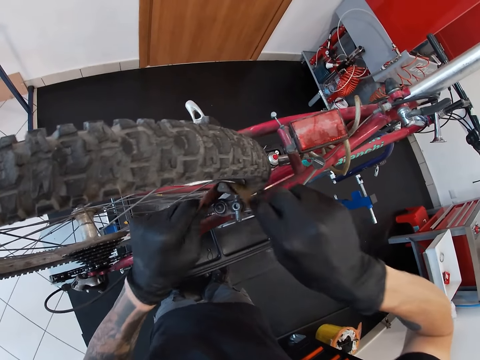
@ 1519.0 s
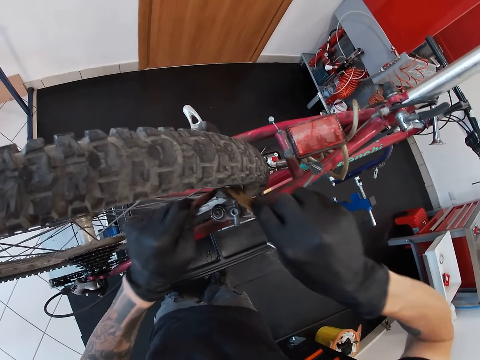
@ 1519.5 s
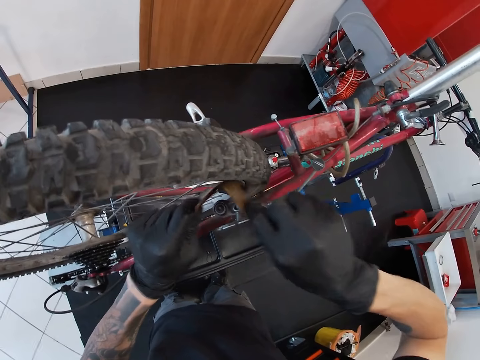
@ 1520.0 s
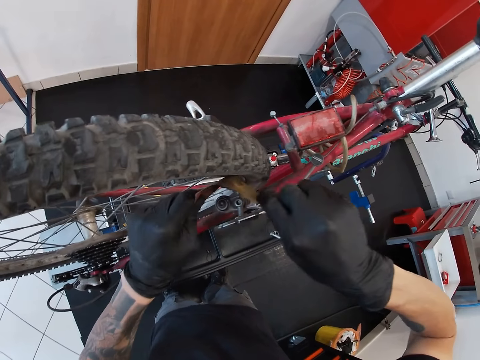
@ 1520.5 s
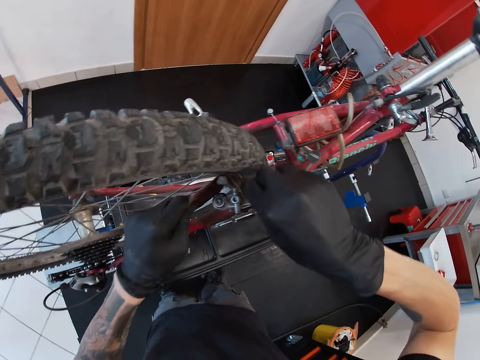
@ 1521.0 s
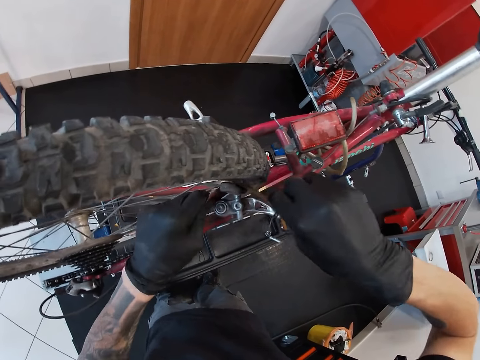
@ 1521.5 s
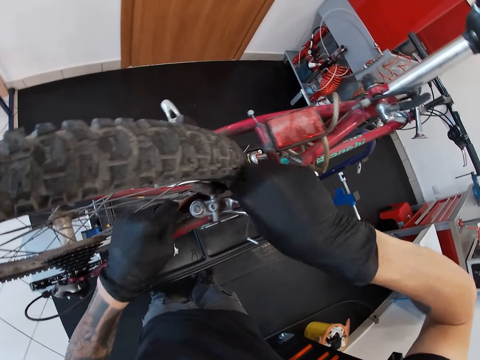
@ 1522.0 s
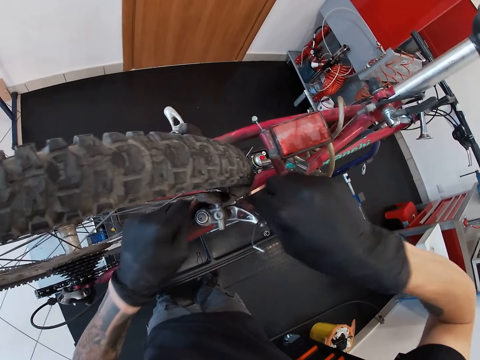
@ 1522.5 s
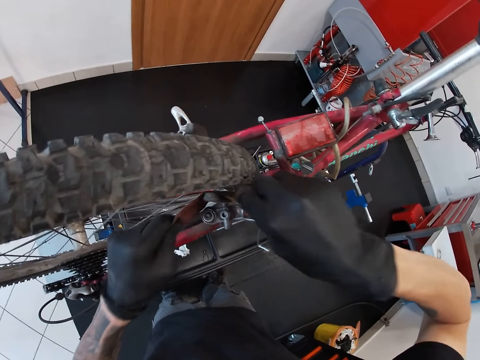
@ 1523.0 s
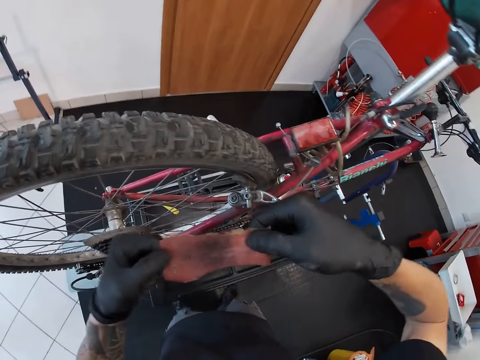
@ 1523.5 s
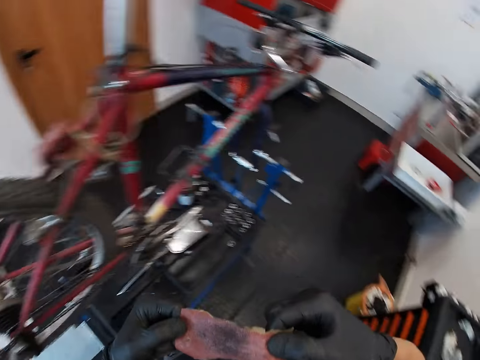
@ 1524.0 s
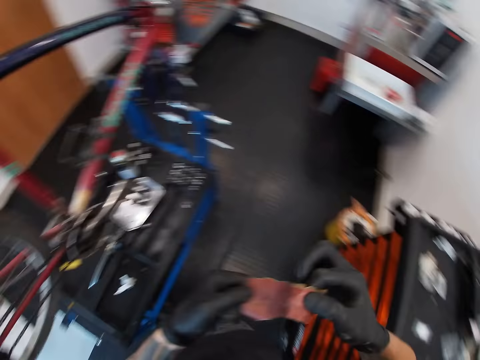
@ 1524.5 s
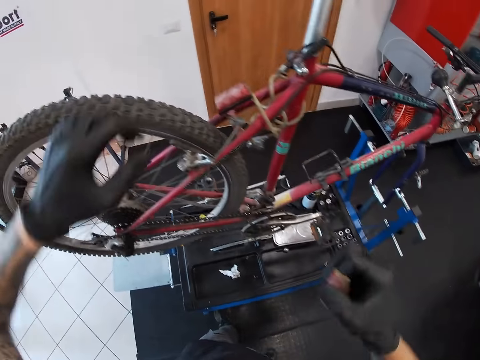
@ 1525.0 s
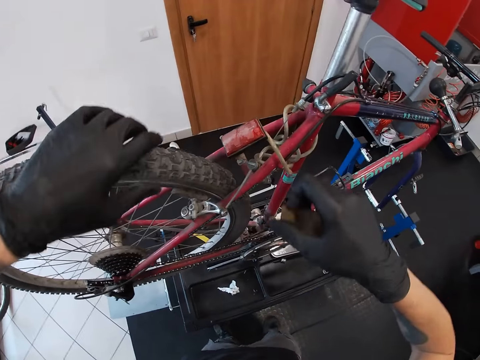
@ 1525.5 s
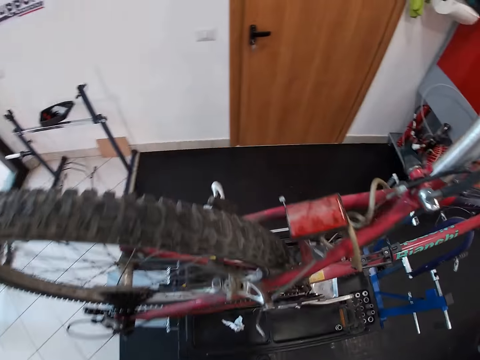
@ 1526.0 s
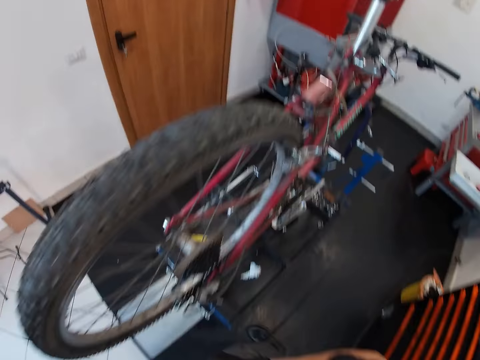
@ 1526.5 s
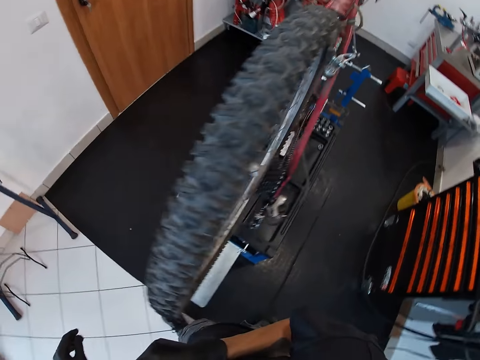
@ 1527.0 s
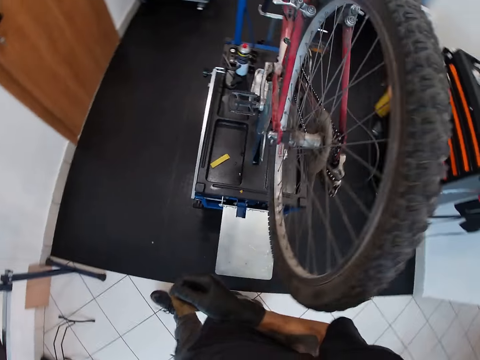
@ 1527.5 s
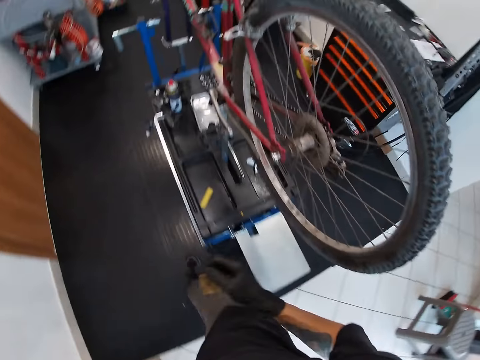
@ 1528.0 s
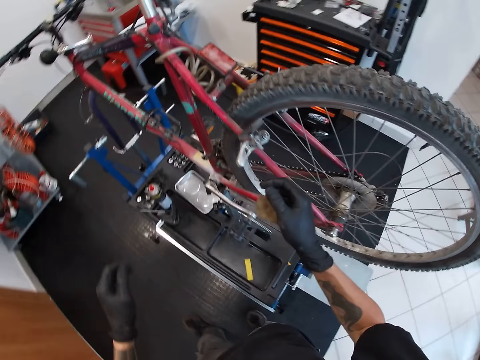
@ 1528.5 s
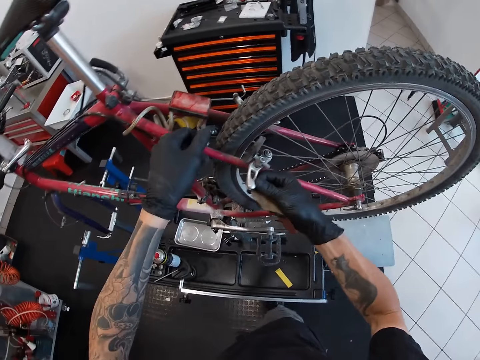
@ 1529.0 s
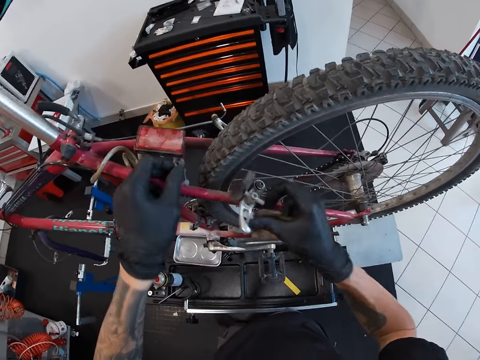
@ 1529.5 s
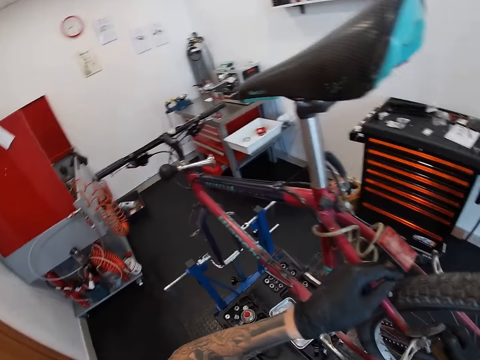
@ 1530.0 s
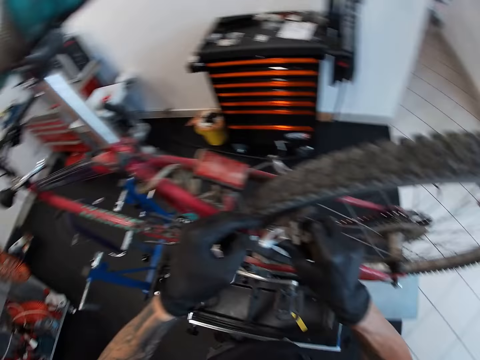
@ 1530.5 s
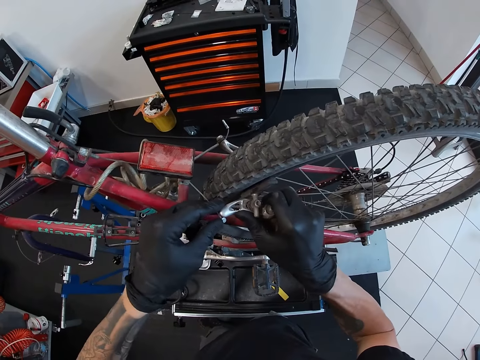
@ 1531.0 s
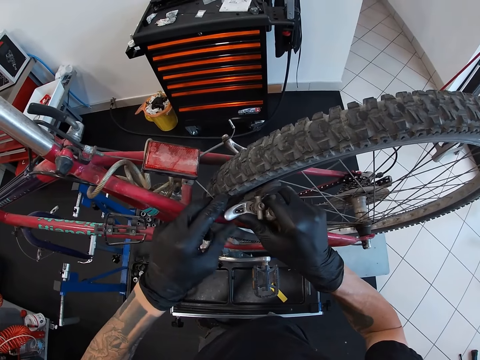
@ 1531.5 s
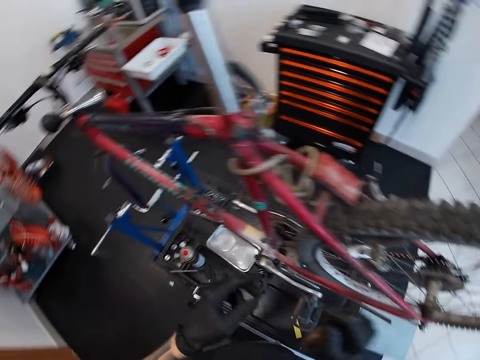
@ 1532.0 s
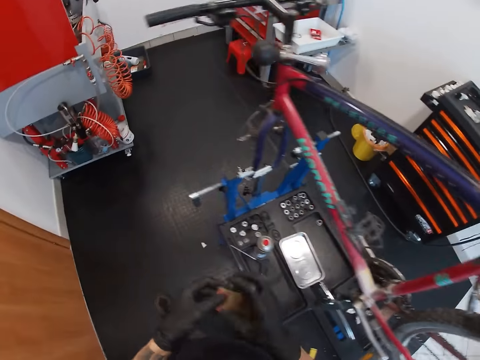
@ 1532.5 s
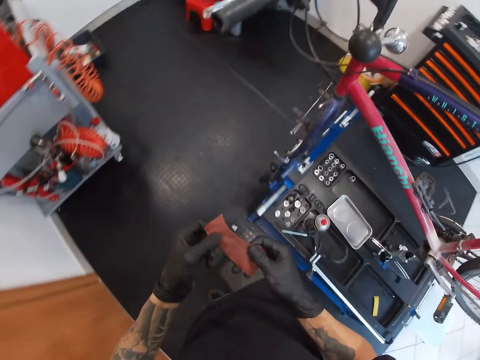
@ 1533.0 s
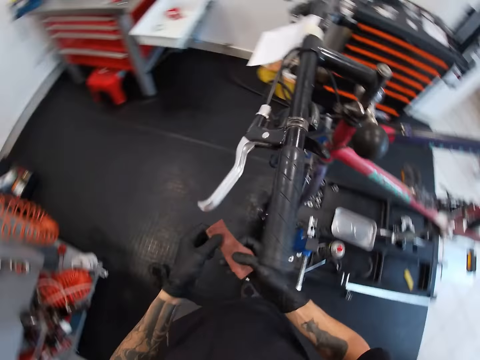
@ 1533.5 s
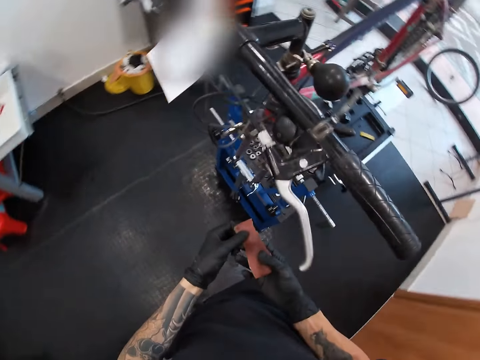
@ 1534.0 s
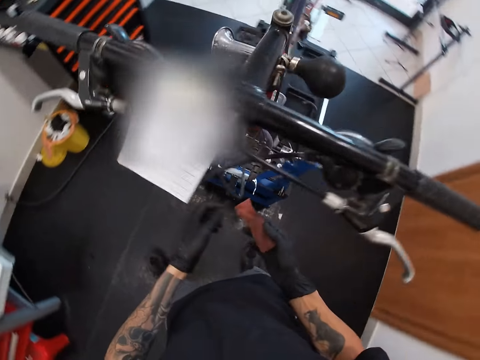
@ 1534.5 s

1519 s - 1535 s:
The camera wearer walks. He connects the rear brake cable to the rear brake with both gloved hands. He unfolds the sandpaper with both gloved hands.

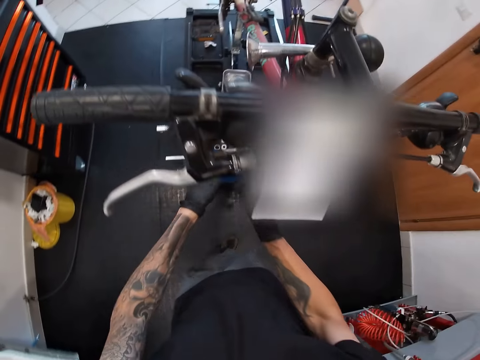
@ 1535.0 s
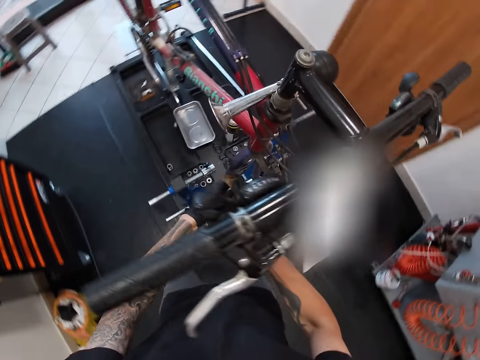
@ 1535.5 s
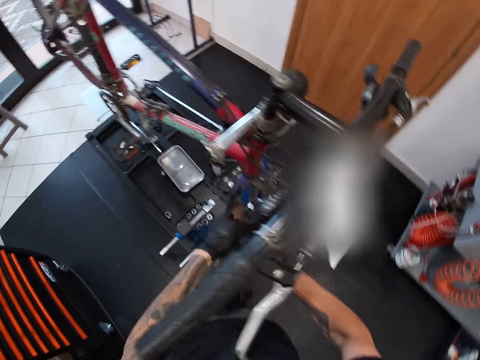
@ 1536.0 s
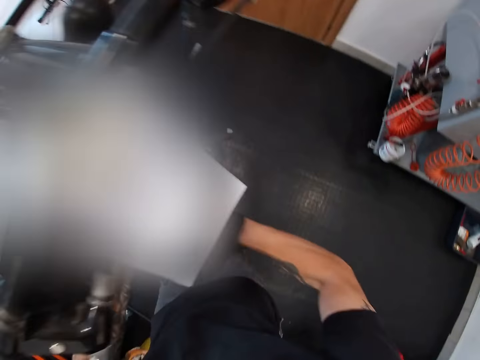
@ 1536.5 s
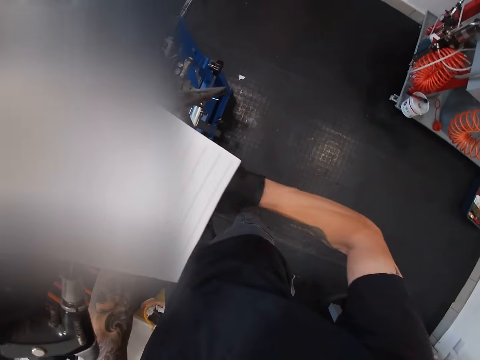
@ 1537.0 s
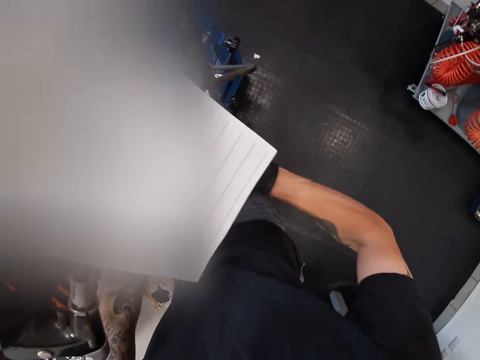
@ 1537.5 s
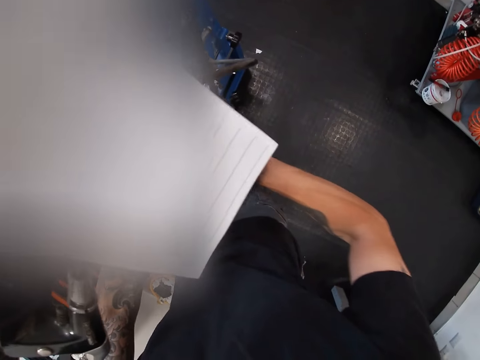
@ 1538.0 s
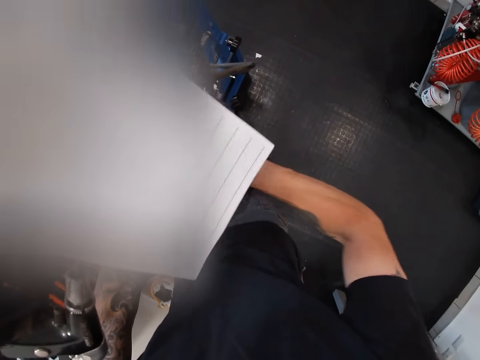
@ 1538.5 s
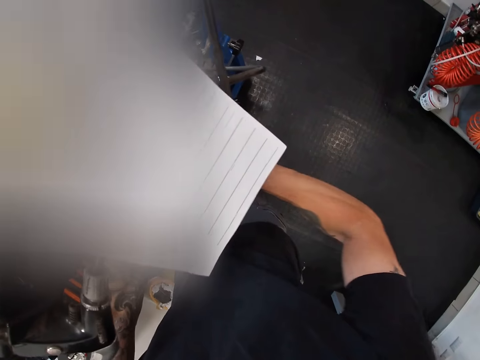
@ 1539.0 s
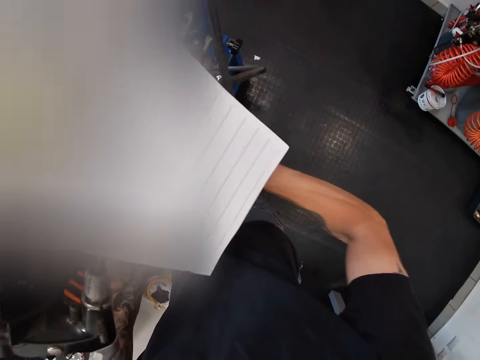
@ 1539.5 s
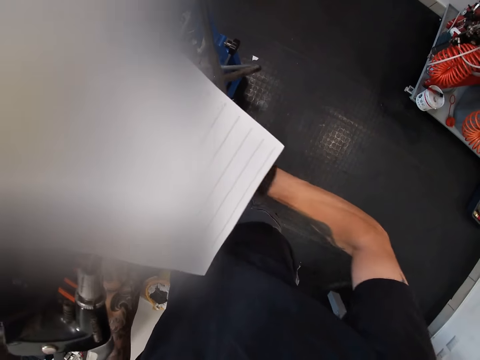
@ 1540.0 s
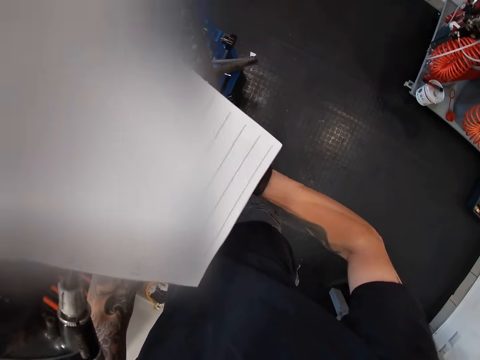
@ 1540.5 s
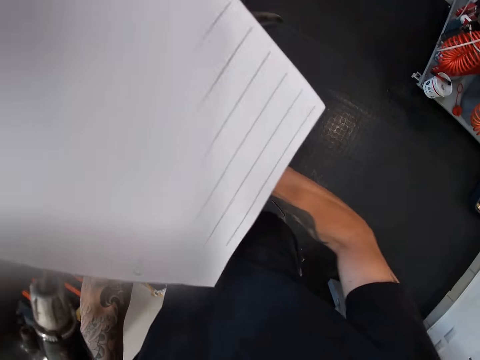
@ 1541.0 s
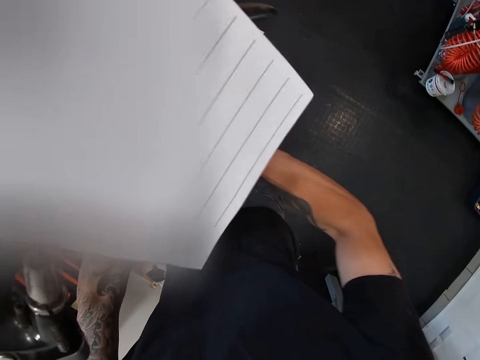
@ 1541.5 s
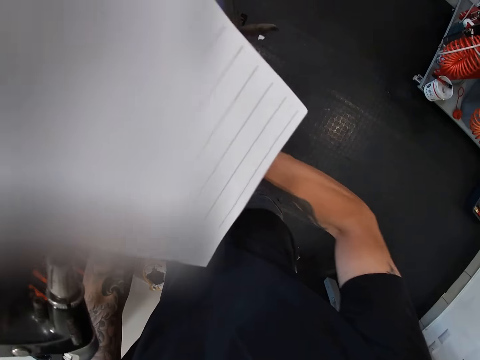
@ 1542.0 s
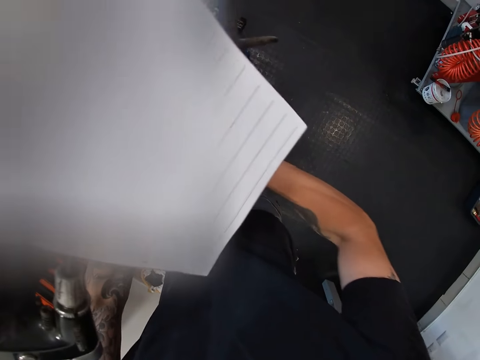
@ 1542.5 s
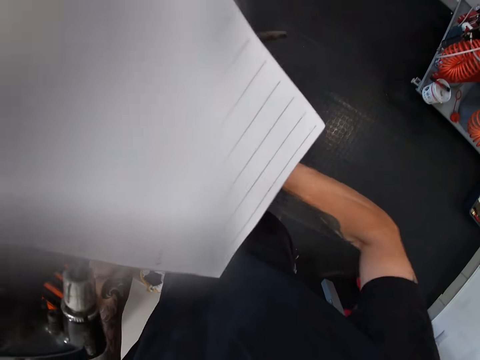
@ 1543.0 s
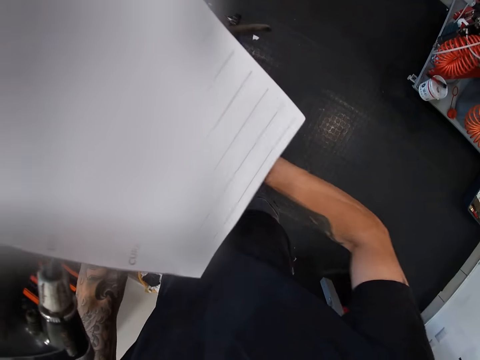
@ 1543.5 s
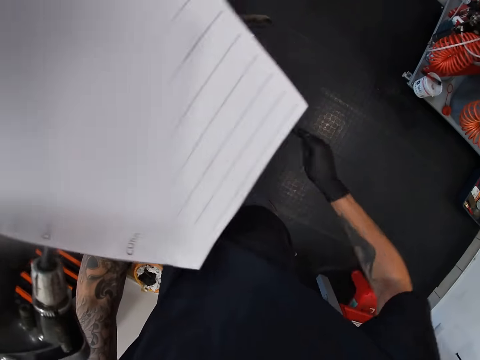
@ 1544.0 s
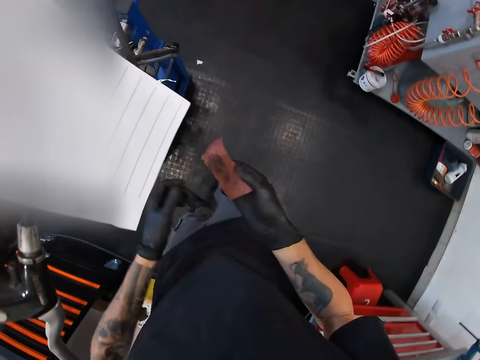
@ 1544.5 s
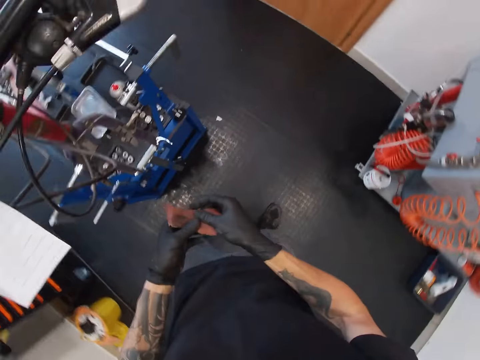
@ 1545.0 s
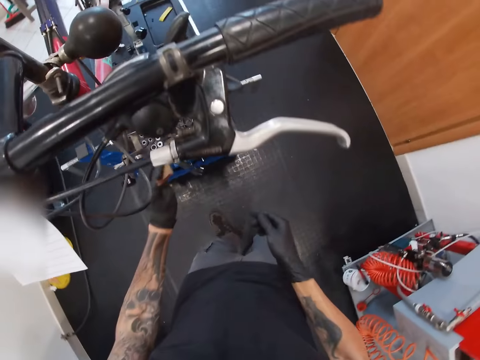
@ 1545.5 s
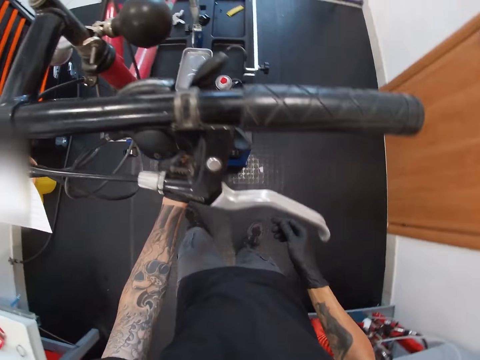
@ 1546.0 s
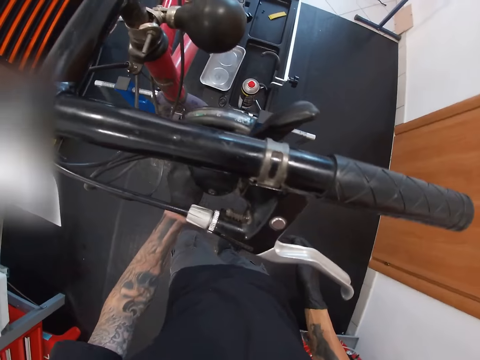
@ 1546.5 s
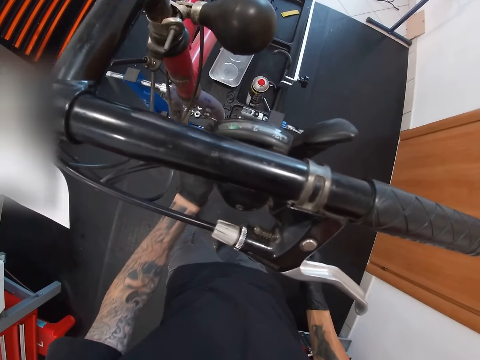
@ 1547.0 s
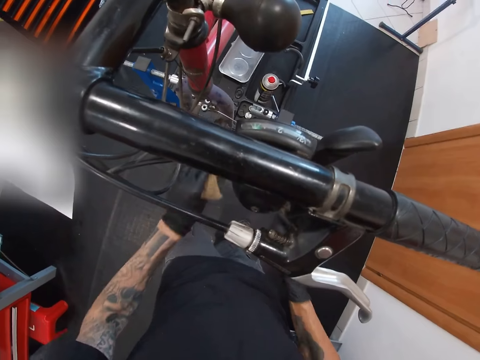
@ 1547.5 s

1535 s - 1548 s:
The camera wearer files the front brake with the sandpaper with both gloved hands. He passes the sandpaper from his right gloved hand to his left gloved hand. He files the front brake with the sandpaper with his left gloved hand.
